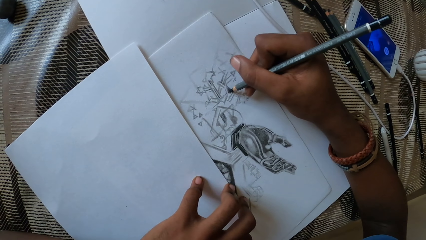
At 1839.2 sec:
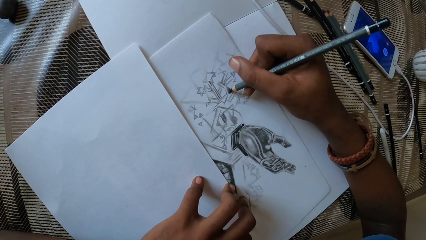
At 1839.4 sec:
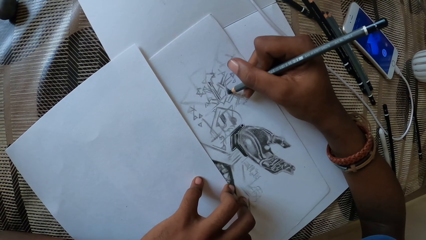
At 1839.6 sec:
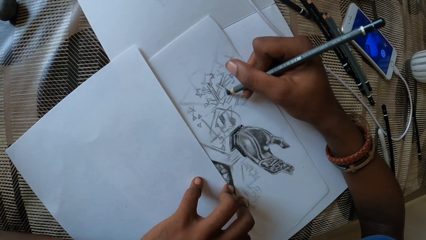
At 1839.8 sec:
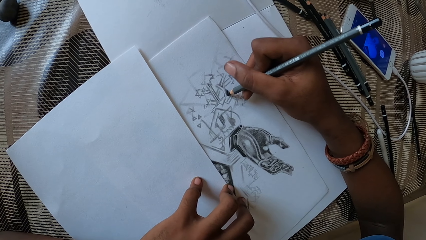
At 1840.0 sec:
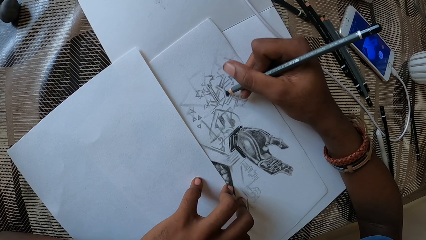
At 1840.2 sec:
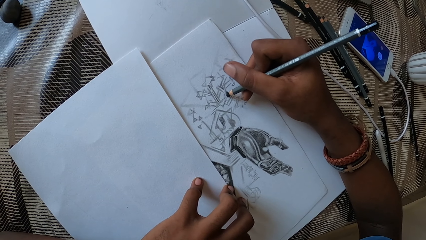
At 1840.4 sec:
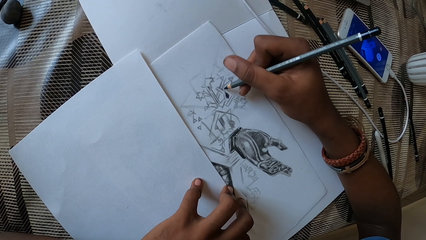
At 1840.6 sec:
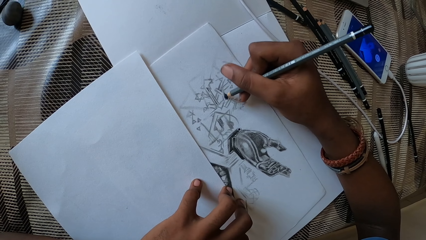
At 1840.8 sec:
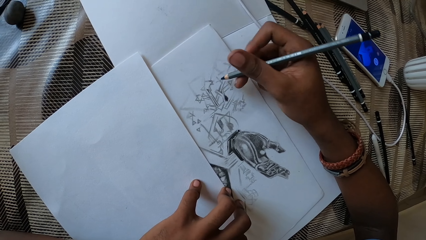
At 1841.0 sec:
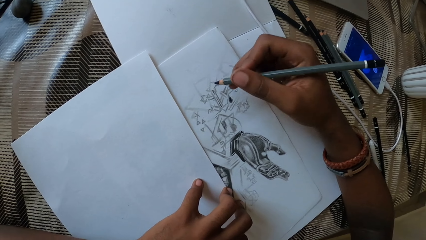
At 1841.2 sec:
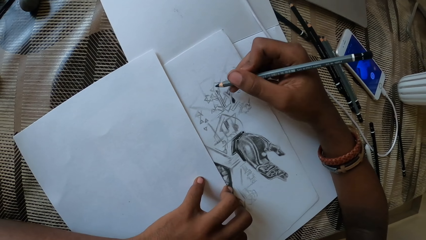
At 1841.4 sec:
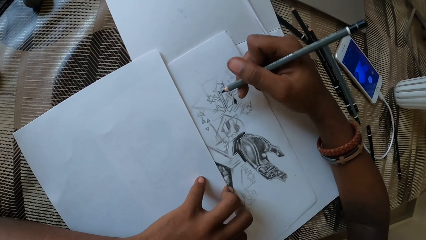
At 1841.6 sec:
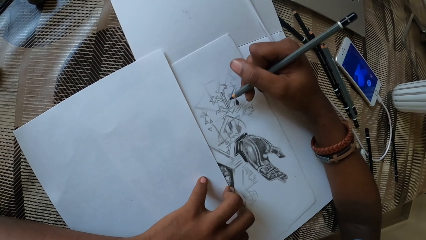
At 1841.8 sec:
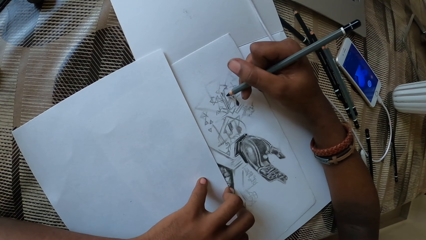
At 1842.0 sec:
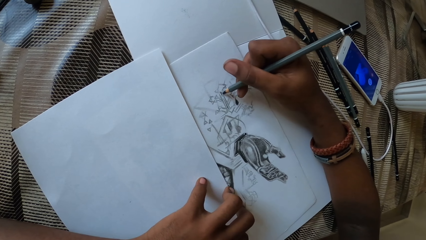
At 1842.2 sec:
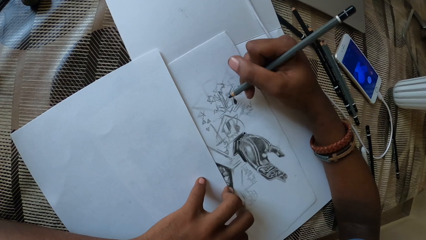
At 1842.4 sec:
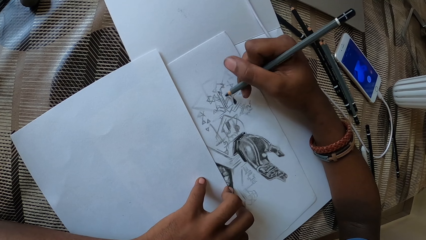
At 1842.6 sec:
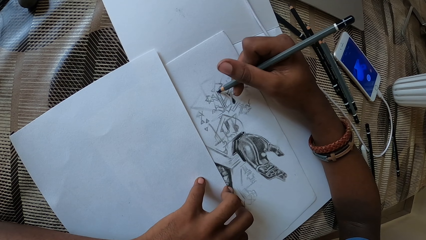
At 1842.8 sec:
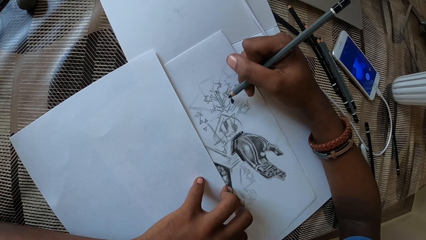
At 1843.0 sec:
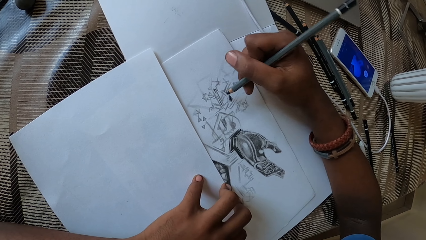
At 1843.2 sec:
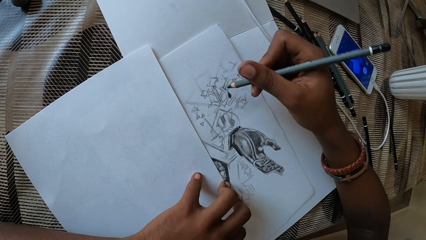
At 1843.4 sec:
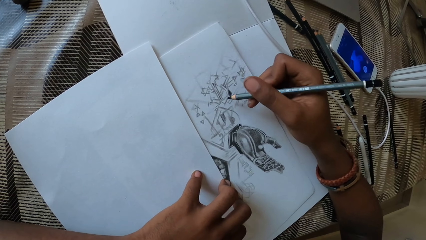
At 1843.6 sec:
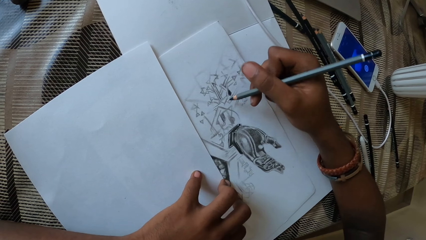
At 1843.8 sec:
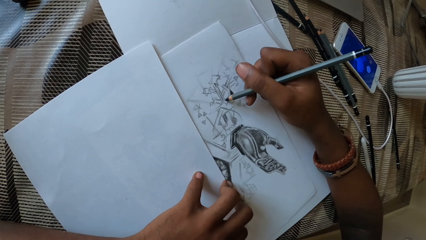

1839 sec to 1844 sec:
The camera wearer draws on the piece of paper with a pencil.

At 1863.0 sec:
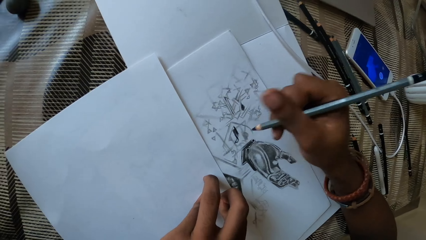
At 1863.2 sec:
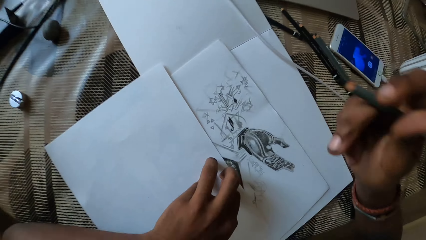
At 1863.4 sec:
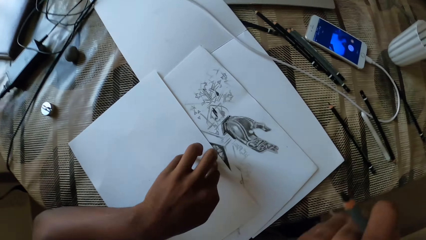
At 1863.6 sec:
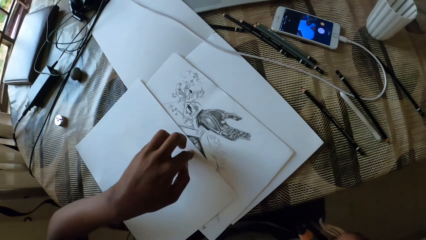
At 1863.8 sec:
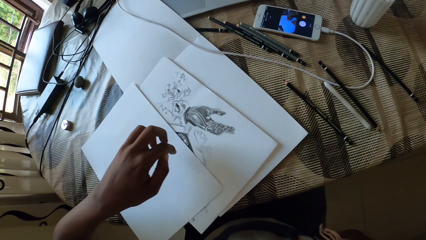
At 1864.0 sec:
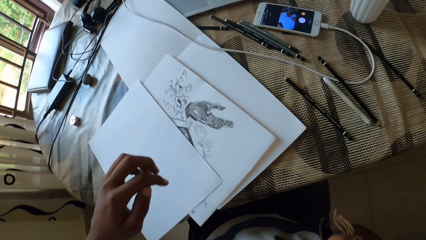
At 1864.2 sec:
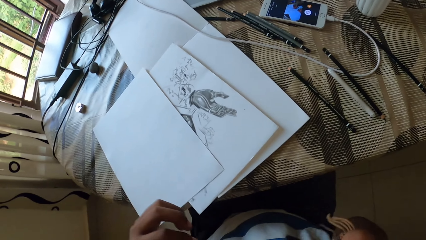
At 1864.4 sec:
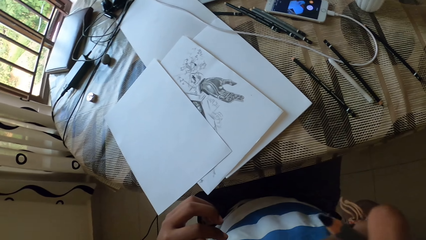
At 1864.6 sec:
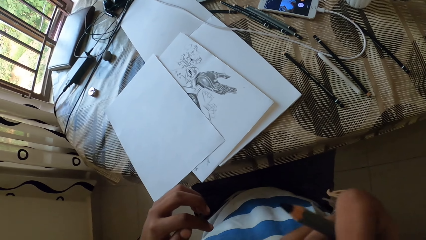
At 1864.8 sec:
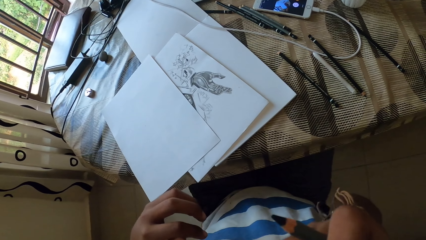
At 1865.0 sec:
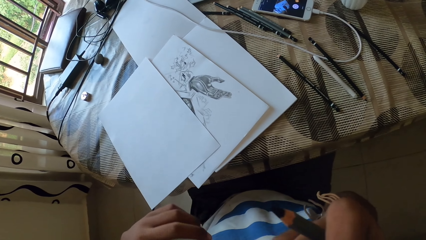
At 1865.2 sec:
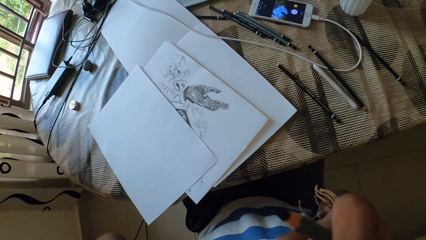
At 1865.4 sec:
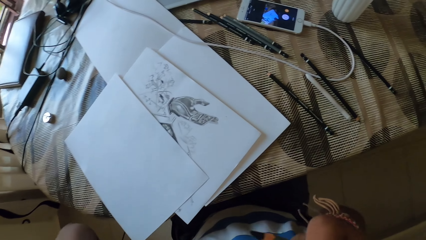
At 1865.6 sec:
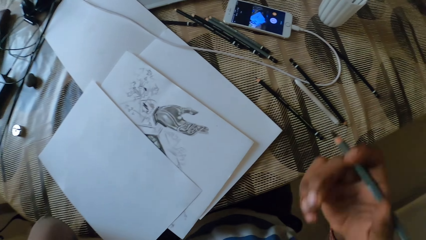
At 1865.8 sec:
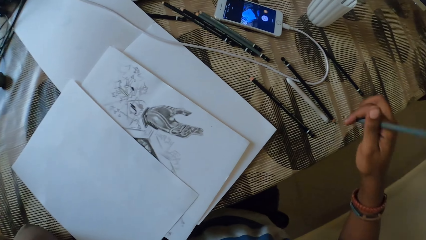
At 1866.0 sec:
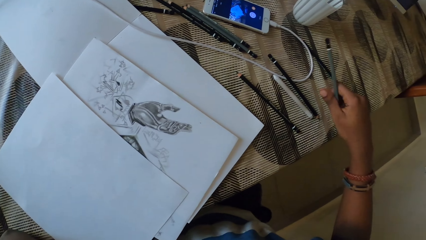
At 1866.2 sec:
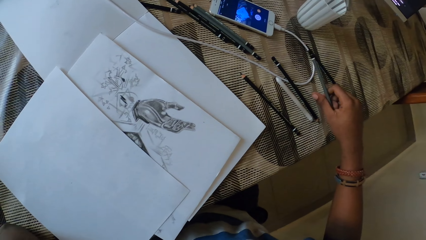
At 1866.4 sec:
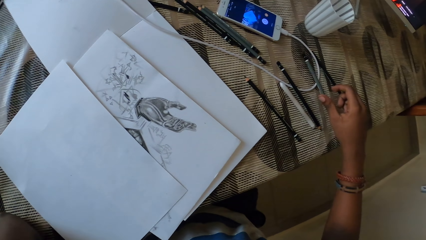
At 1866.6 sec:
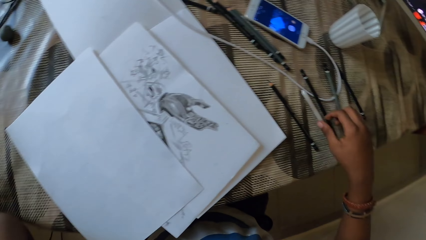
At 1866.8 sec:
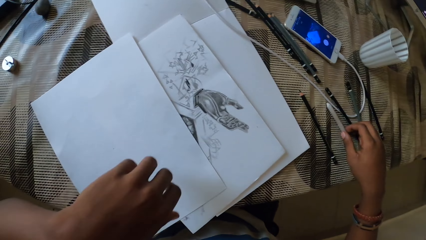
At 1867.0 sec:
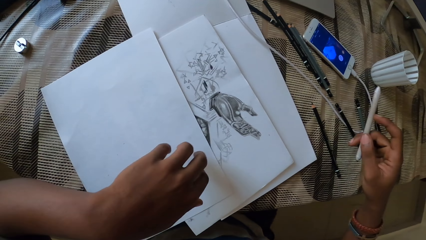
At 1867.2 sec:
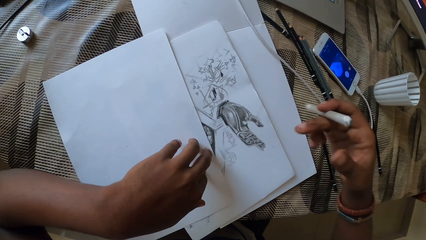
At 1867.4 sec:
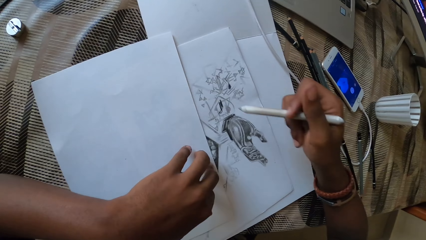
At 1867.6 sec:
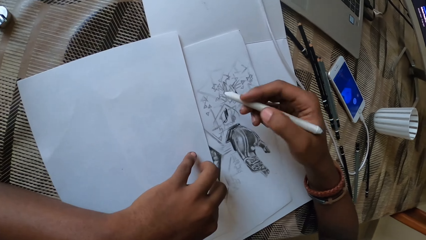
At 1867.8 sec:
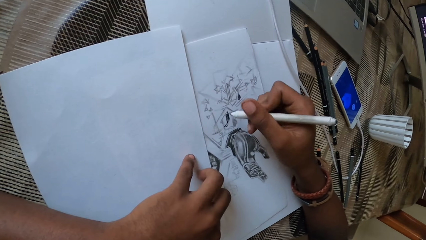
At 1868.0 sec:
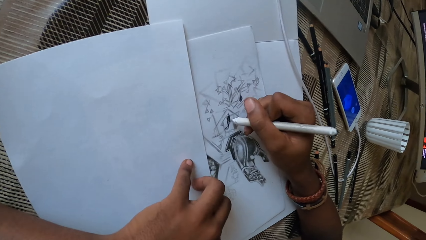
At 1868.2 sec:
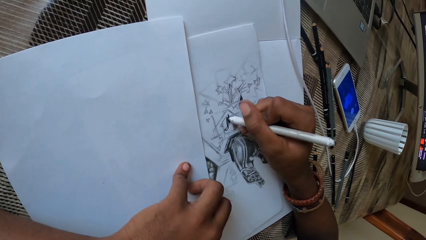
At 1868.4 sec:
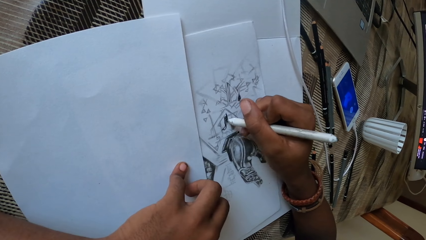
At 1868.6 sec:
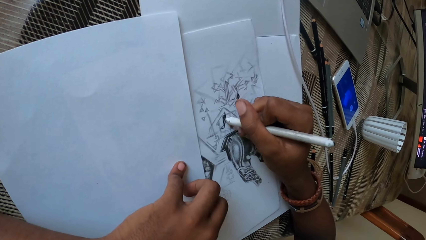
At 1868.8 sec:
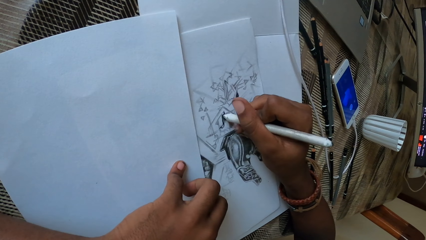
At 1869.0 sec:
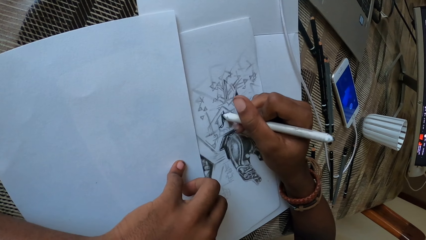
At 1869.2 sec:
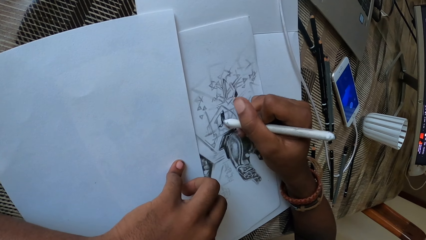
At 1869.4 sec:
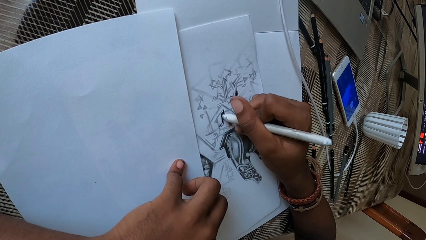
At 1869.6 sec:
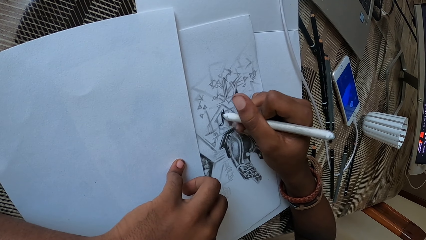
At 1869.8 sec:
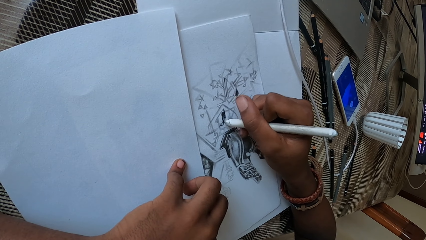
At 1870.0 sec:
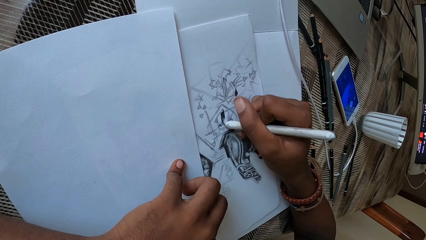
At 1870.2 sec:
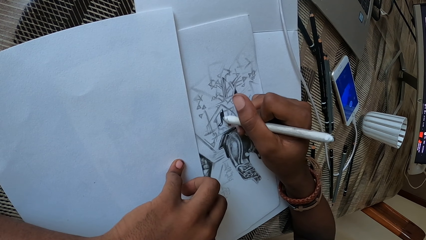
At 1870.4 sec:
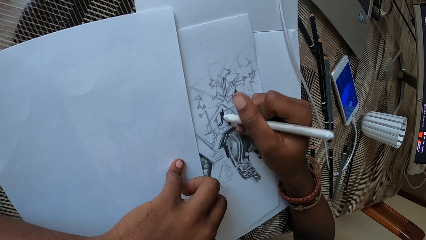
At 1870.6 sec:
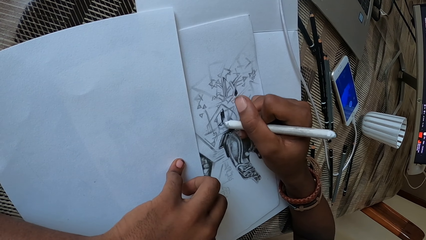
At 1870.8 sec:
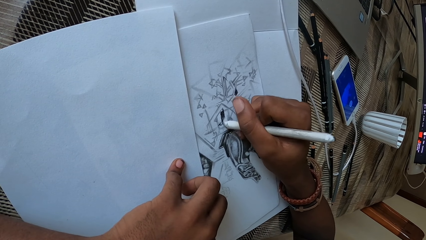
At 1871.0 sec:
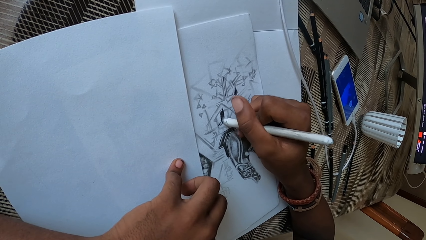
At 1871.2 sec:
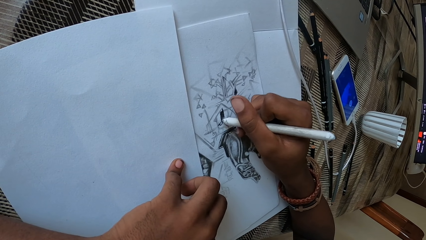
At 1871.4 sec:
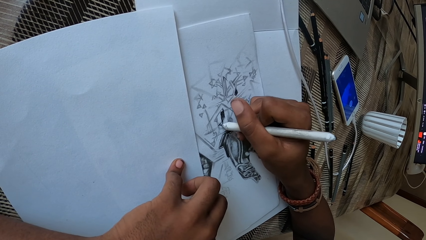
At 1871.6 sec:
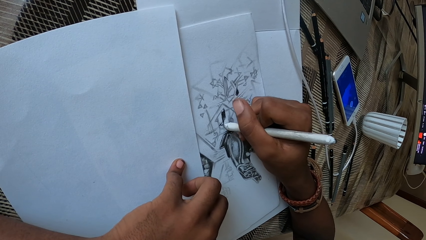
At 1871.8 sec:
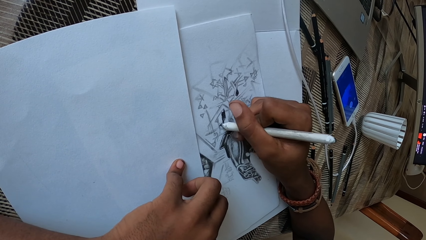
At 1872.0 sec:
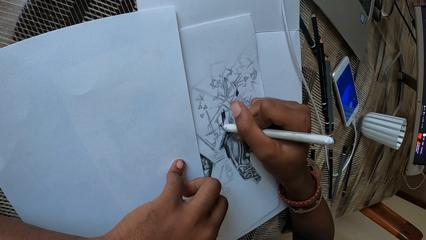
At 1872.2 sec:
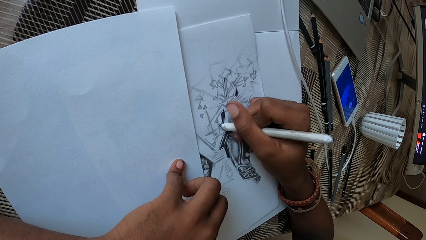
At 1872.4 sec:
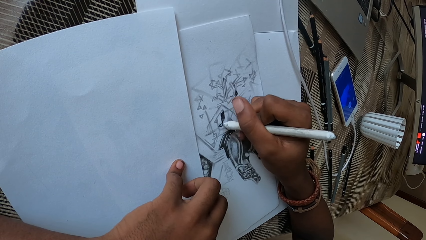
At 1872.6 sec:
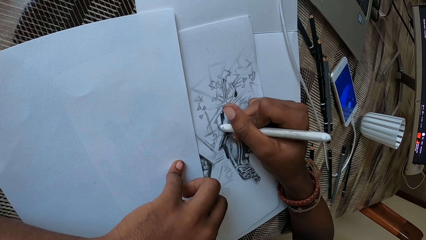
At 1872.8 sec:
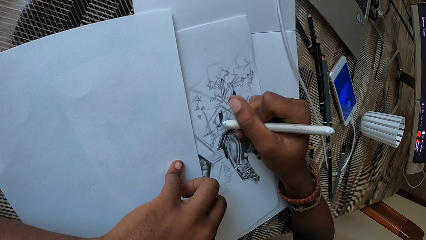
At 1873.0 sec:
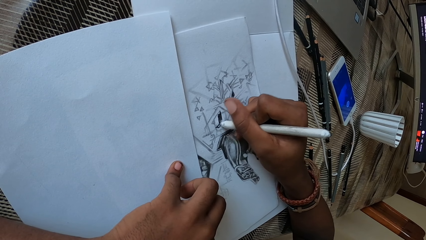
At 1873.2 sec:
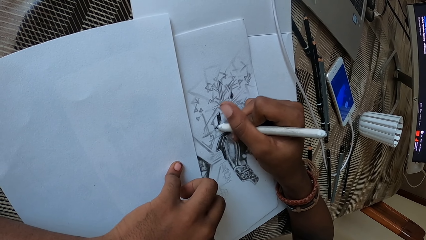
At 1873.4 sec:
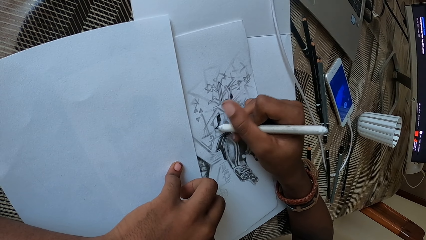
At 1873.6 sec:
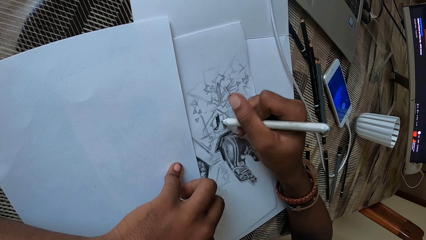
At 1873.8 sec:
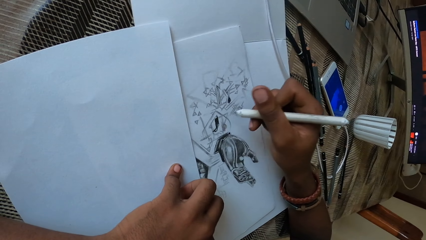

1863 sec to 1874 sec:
The camera wearer stares at the piece of paper. They put the pencil on top of the table. They pick the pencil on top of the table. They draw on the piece of paper with the pencil.
